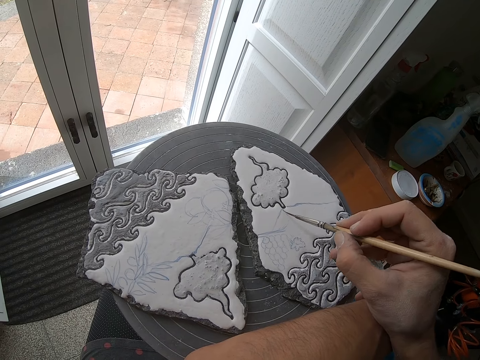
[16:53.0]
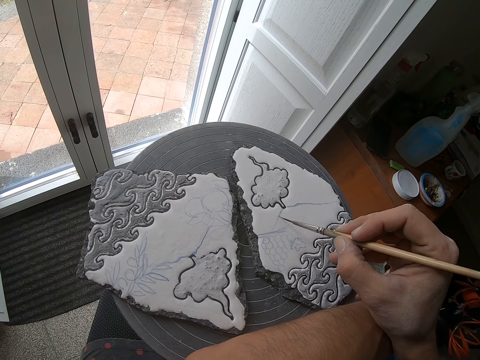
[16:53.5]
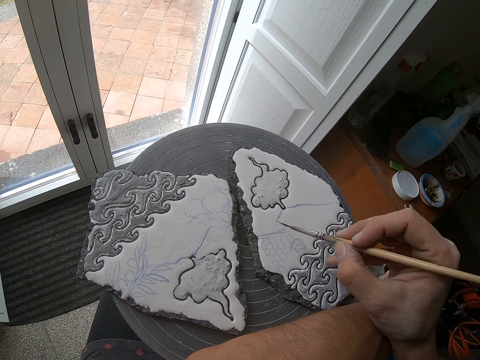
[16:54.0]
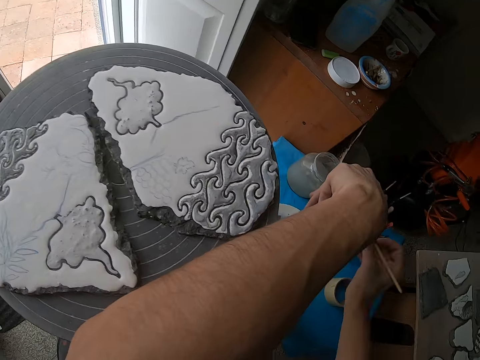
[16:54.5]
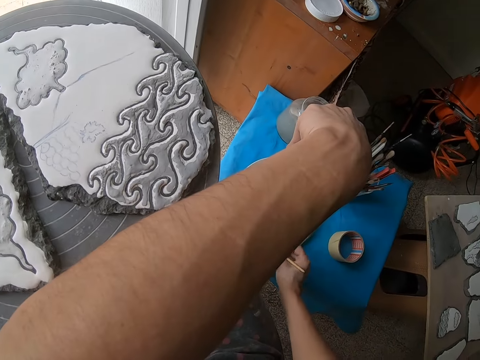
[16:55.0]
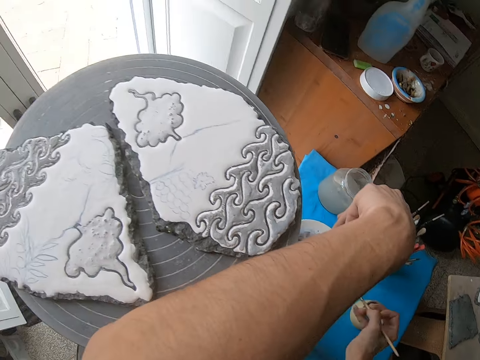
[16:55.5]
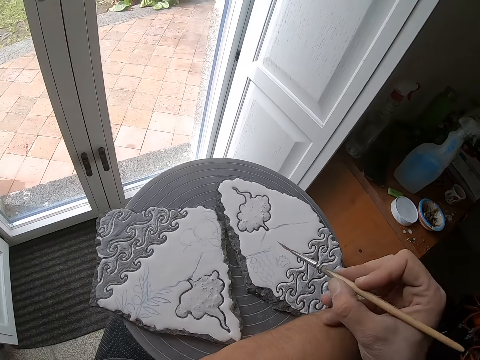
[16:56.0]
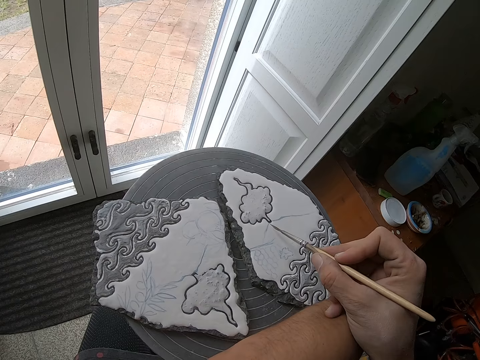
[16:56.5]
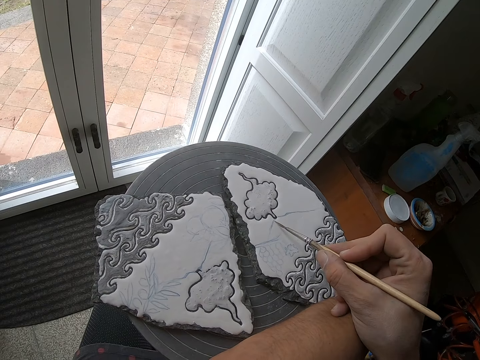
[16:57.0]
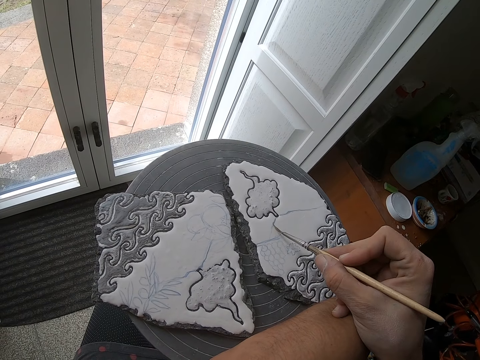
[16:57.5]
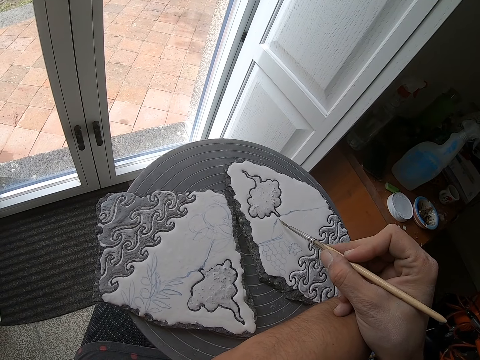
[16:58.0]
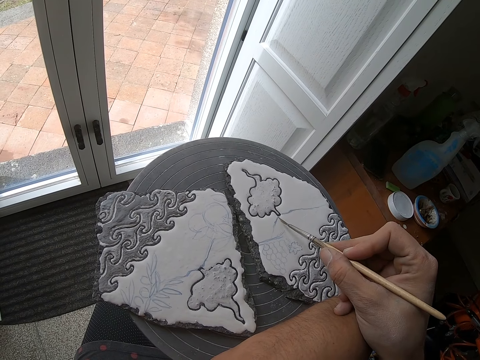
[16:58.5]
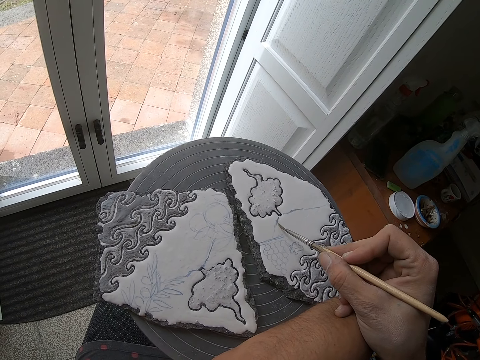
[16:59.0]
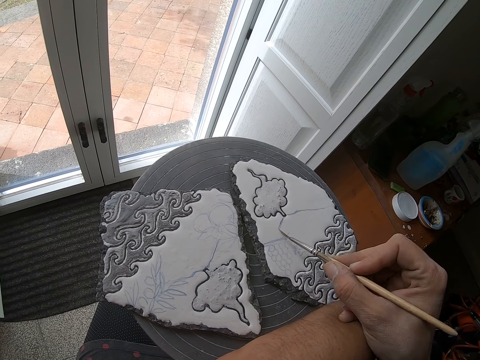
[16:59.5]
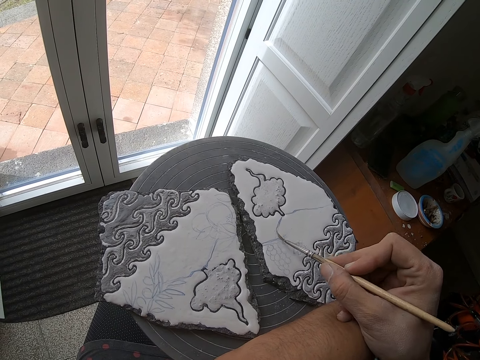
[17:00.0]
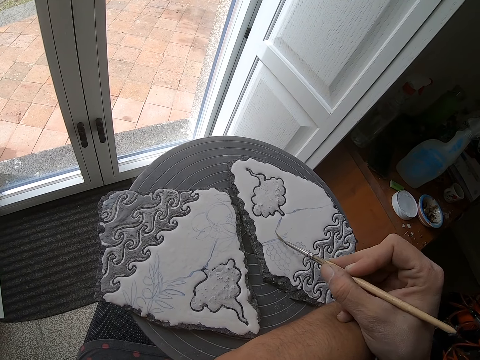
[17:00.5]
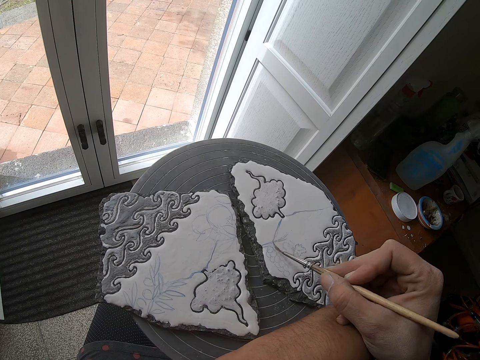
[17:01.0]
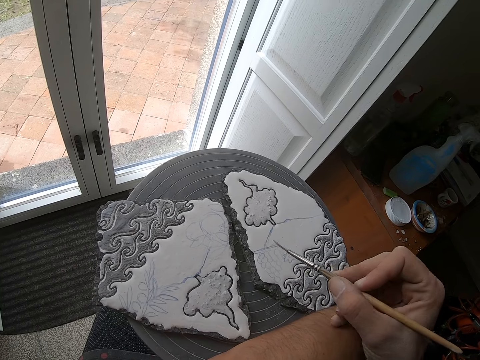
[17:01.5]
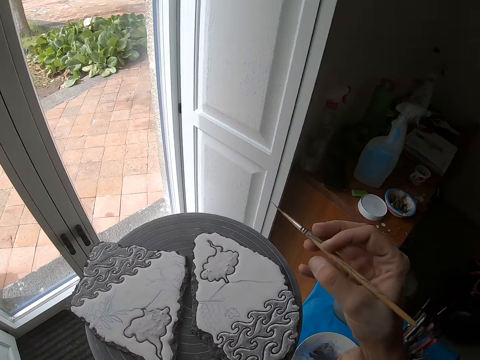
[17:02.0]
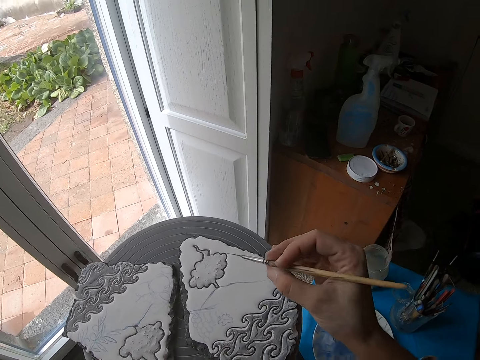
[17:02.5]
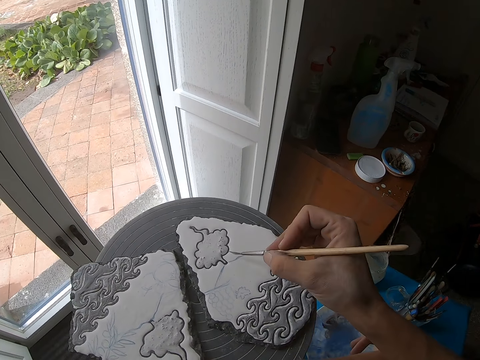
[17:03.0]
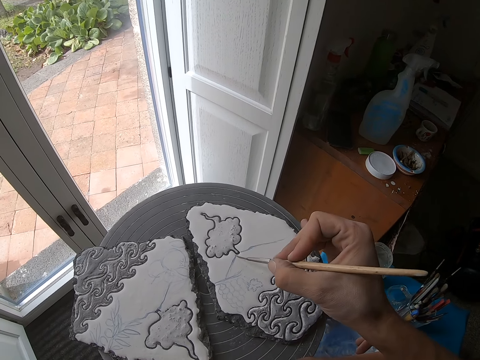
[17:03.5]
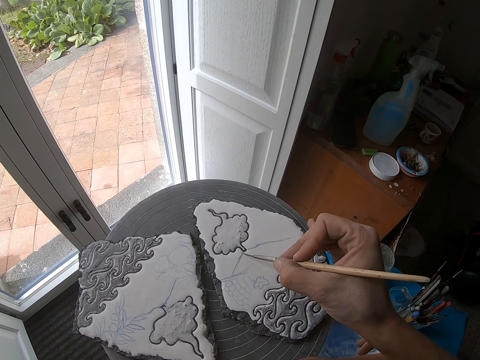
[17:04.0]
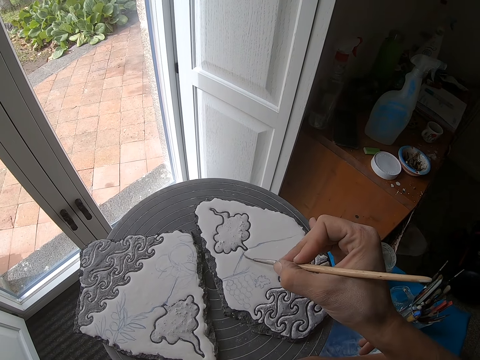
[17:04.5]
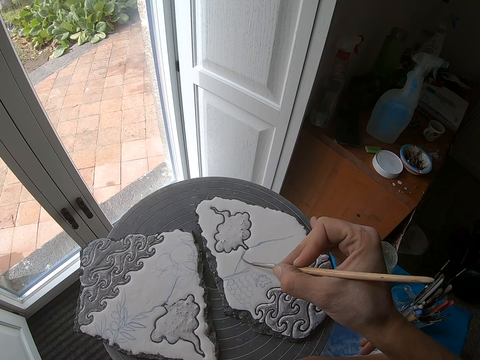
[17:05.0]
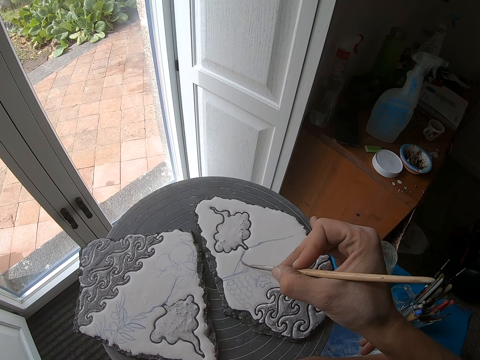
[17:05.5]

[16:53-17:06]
The camera wearer dips the paintbrush into the paint plate on the stool with his right hand. He paints the piece of pottery with the paintbrush in his right hand.

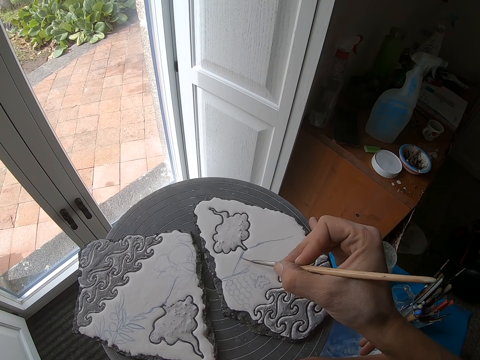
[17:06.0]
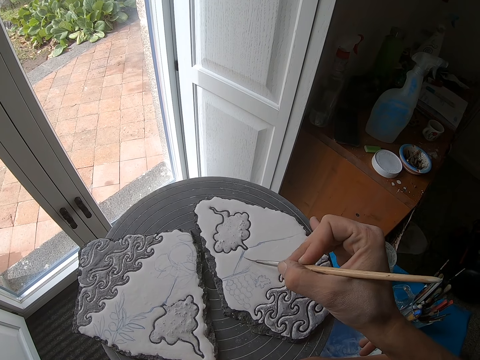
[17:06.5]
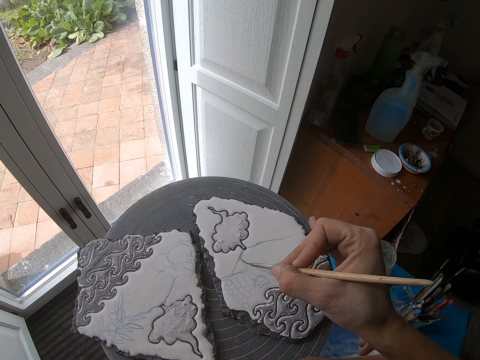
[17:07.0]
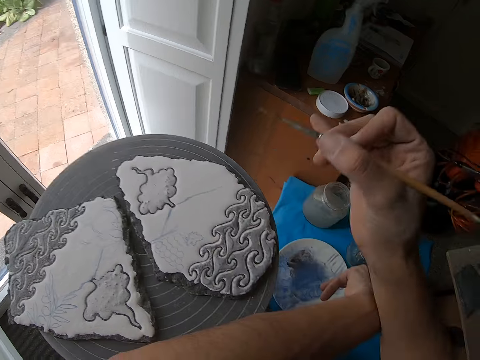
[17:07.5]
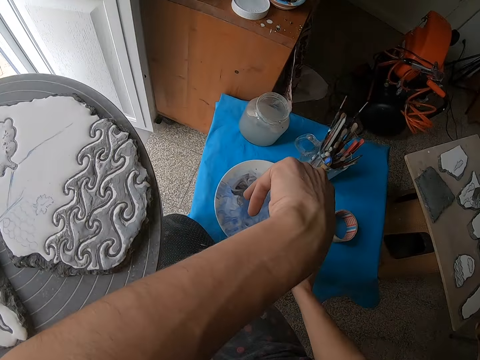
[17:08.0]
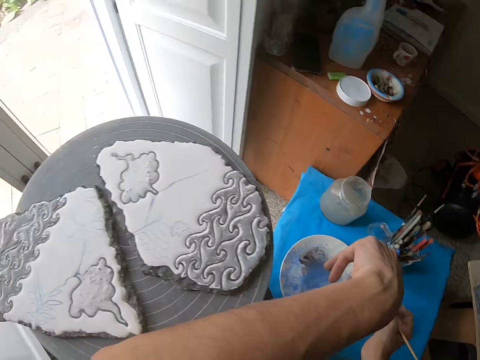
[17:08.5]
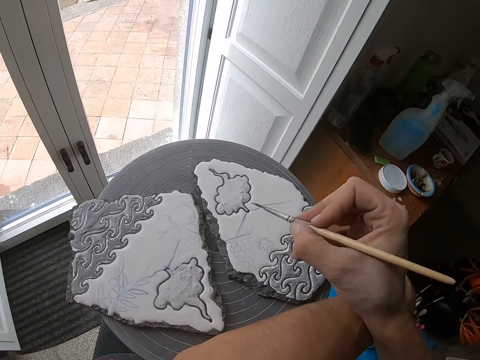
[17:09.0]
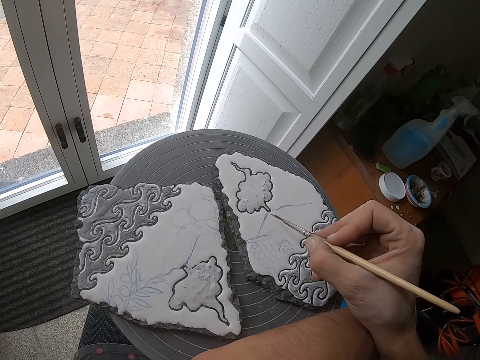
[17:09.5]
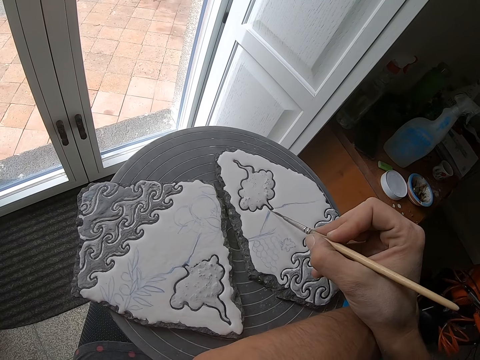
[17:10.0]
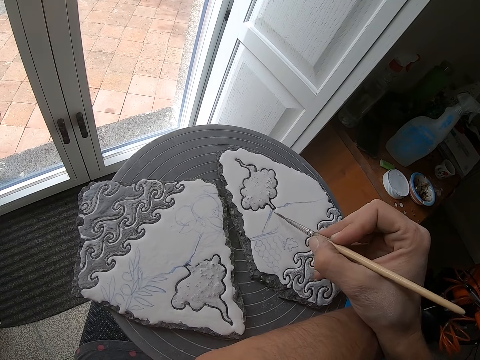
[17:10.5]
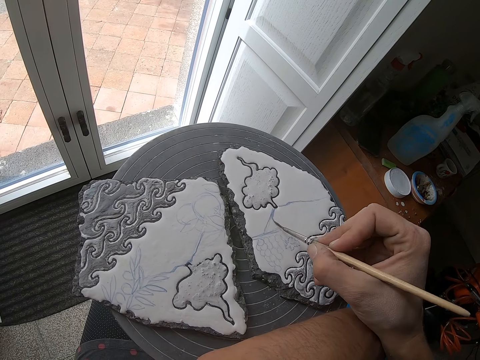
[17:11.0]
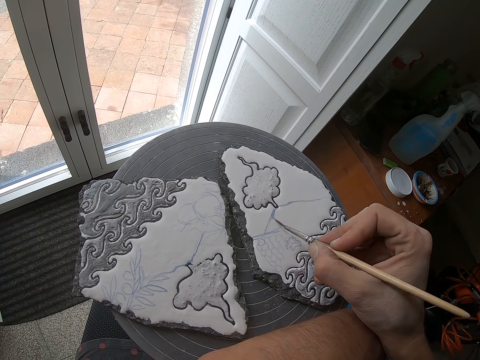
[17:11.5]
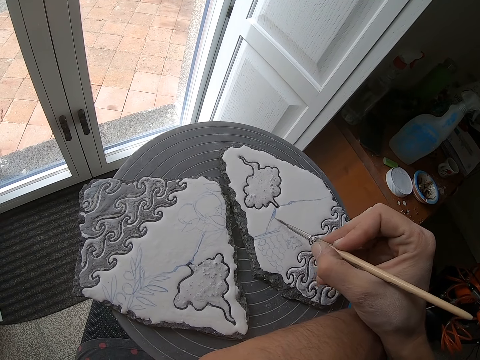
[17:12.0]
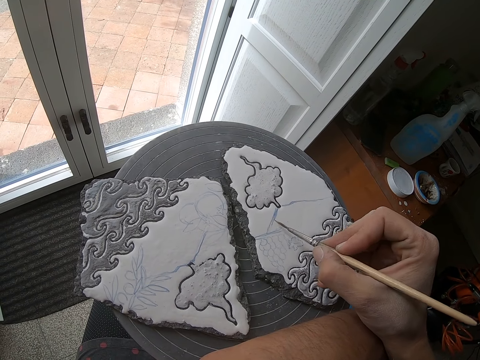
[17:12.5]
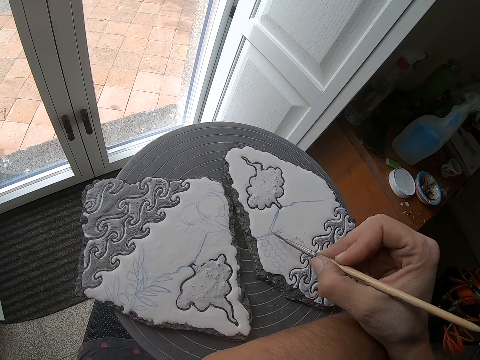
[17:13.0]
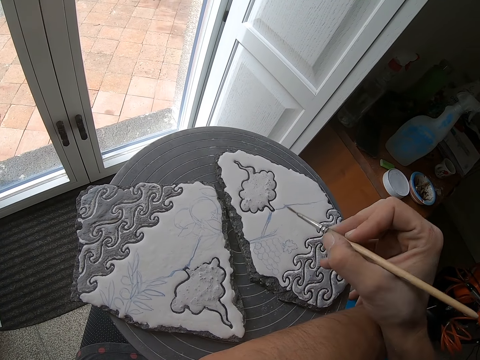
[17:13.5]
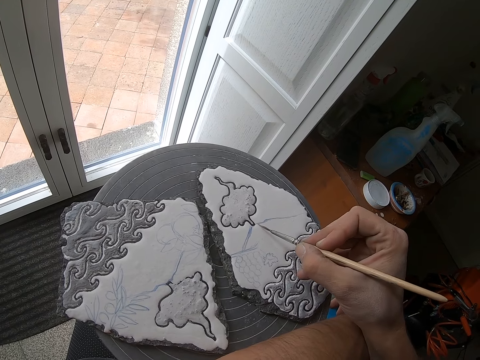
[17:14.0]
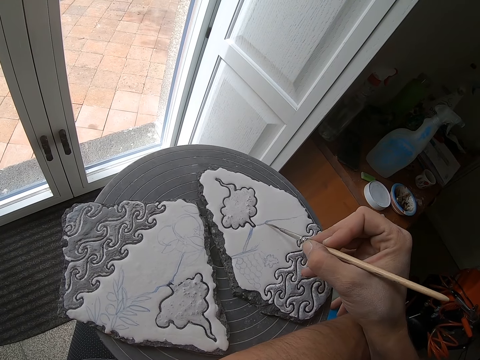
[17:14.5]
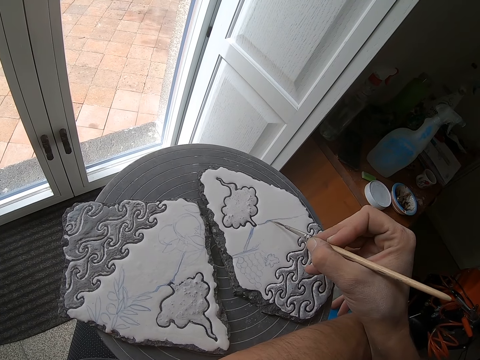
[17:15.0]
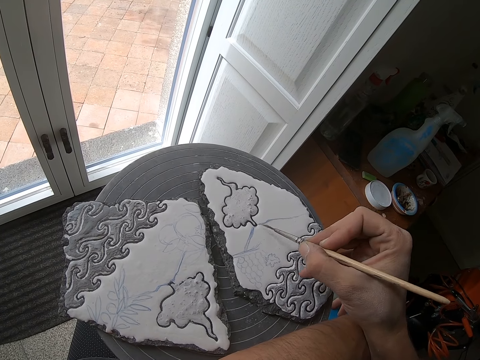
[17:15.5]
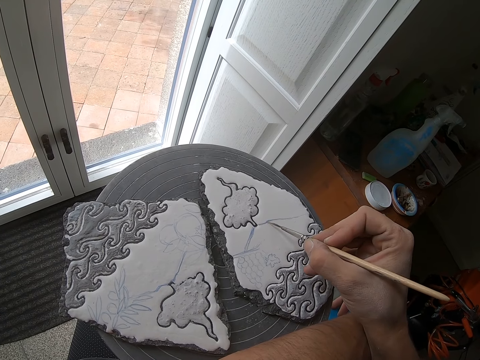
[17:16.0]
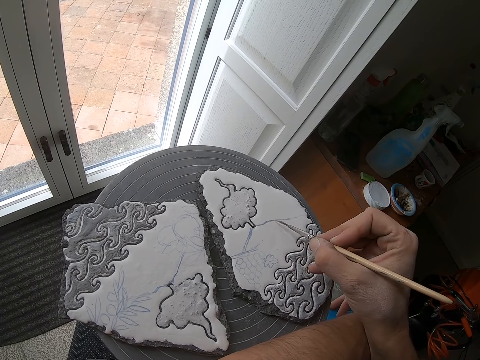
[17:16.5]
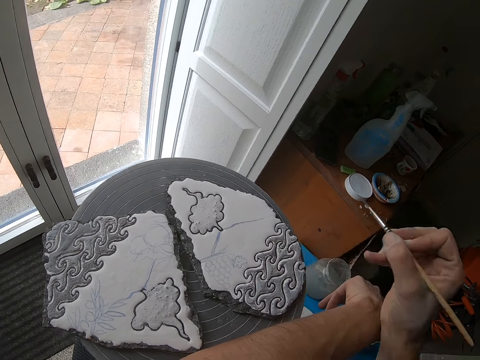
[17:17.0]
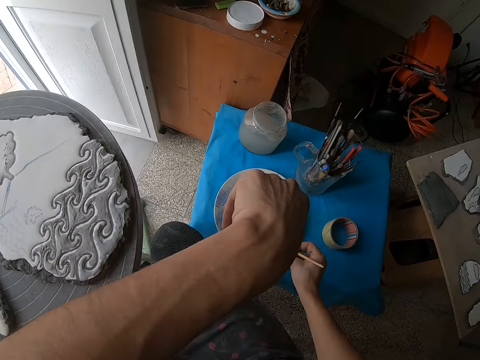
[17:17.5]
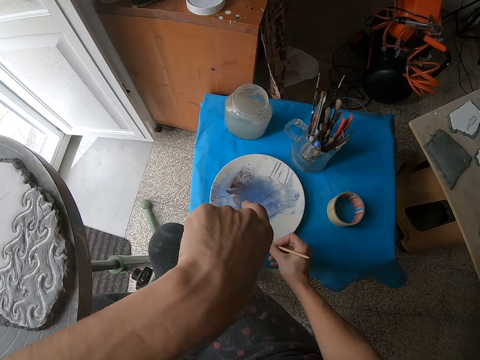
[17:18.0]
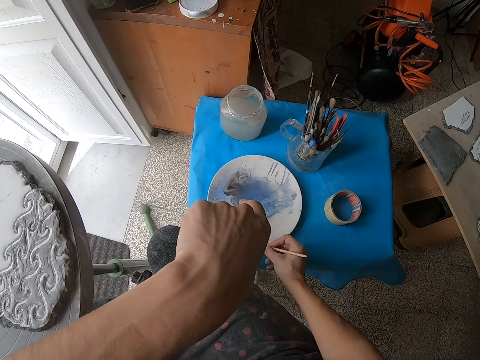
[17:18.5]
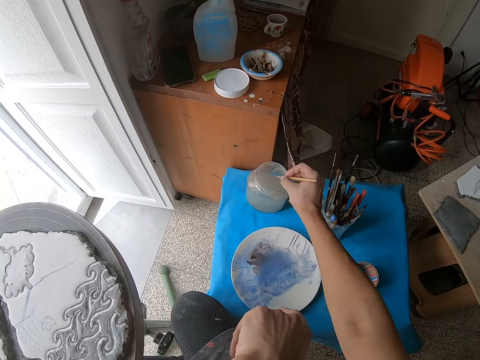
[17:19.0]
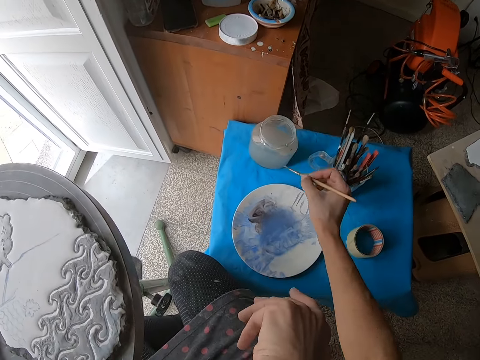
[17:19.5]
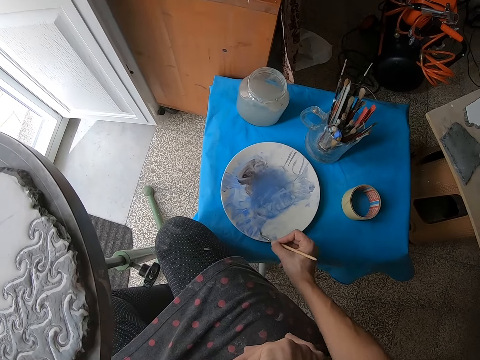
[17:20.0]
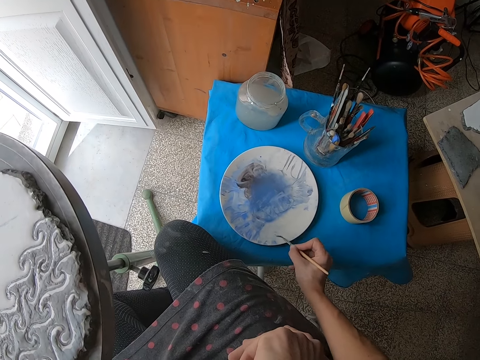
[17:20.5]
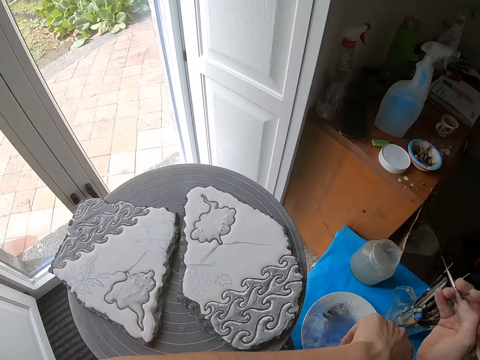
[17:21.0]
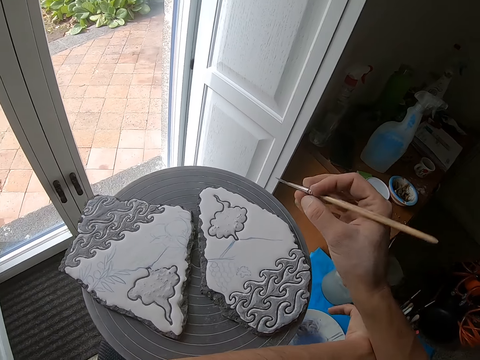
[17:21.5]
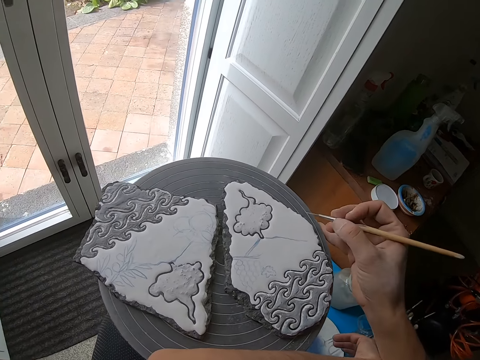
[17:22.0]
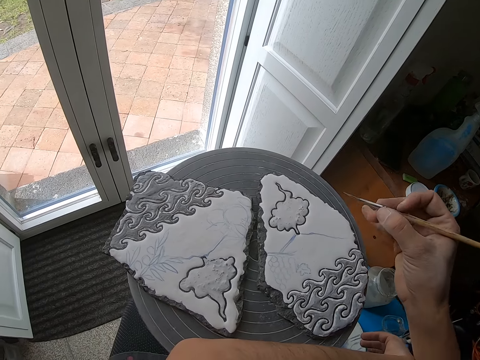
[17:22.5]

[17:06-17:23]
The camera wearer dips the paintbrush into the paint plate on the stool with his right hand. He paints the piece of pottery with the paintbrush in his right hand. He dips the paintbrush into the paint plate on the stool with his right hand. He dips the paintbrush into the jar of water on the stool with his right hand. He dips the paintbrush into the paint plate on the stool with his right hand.
